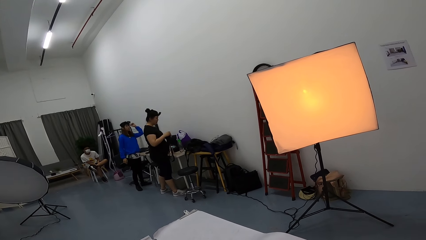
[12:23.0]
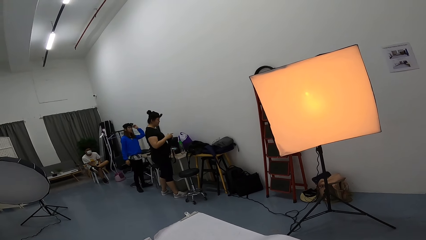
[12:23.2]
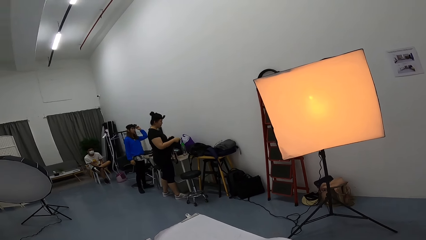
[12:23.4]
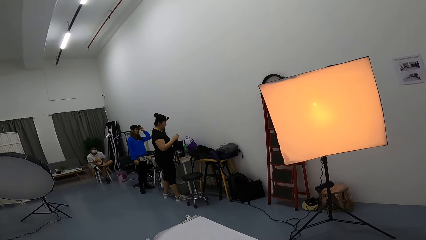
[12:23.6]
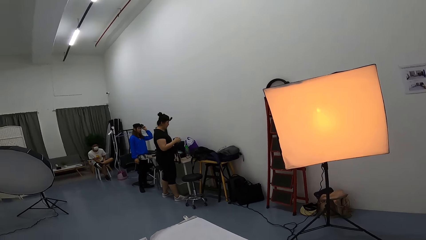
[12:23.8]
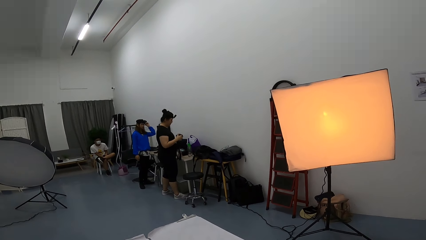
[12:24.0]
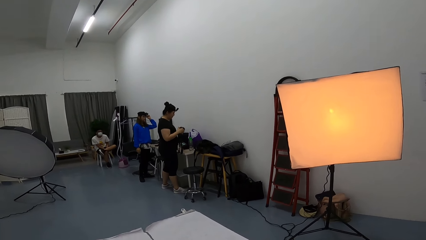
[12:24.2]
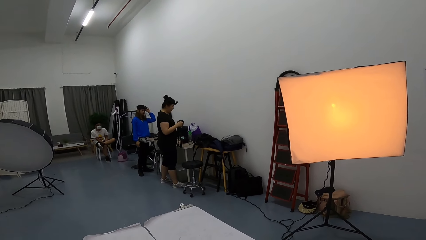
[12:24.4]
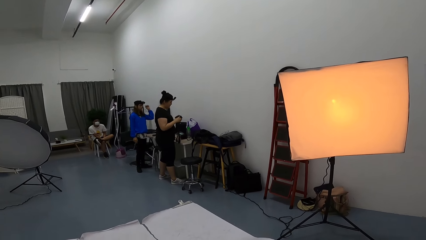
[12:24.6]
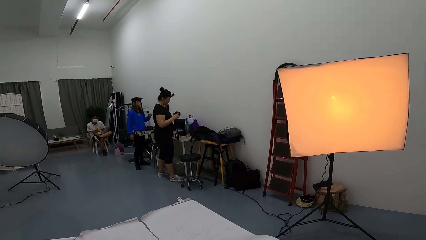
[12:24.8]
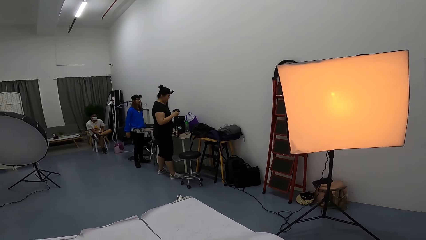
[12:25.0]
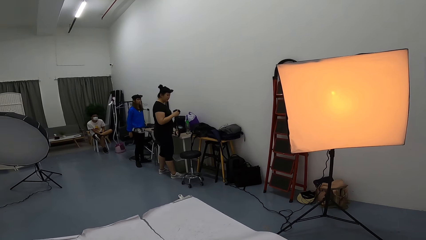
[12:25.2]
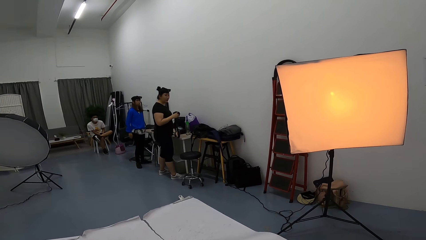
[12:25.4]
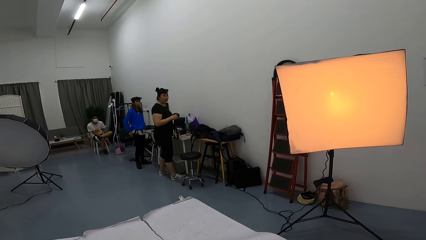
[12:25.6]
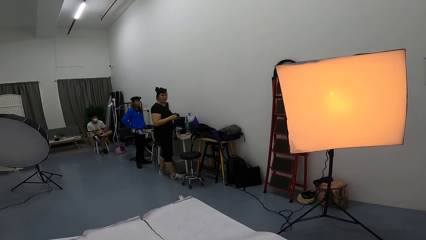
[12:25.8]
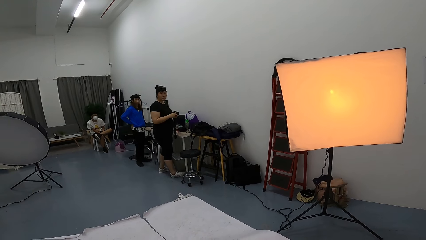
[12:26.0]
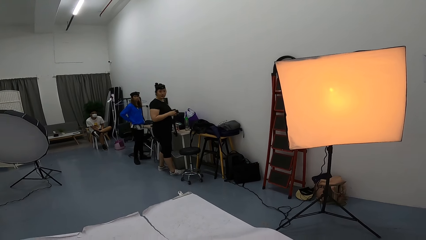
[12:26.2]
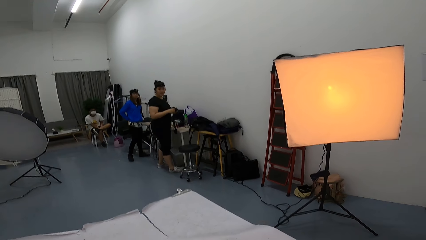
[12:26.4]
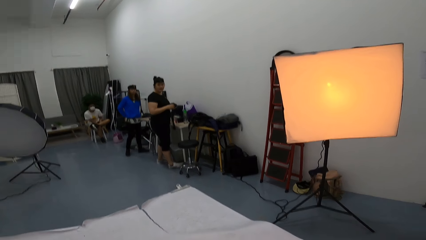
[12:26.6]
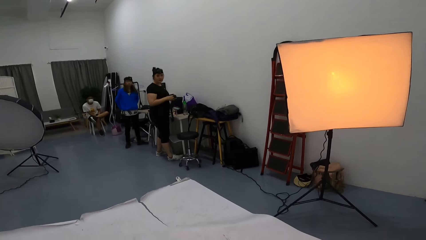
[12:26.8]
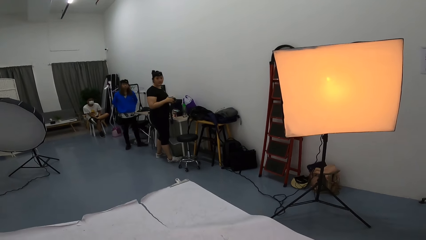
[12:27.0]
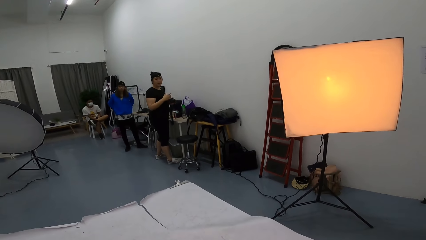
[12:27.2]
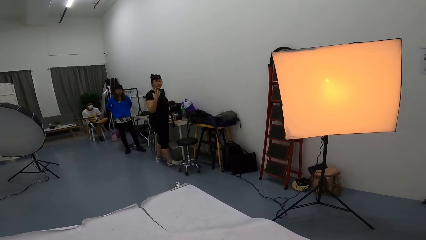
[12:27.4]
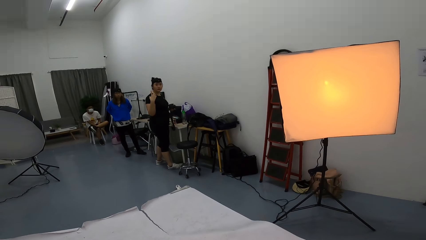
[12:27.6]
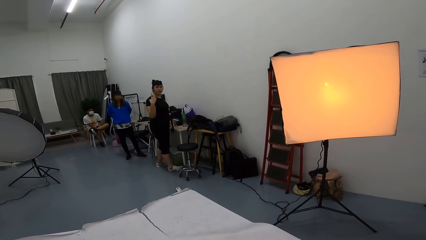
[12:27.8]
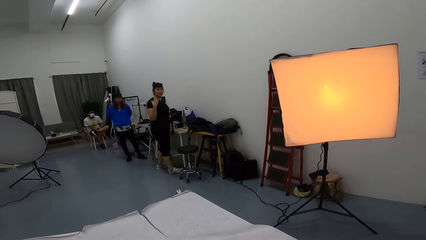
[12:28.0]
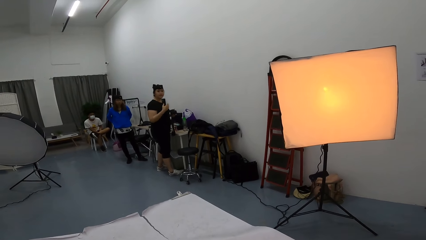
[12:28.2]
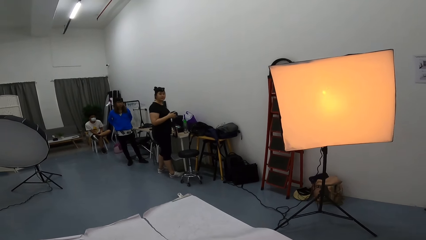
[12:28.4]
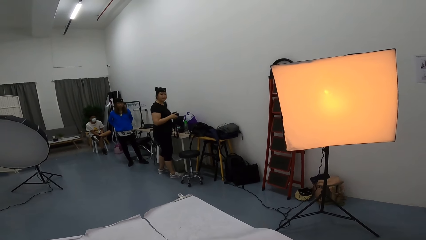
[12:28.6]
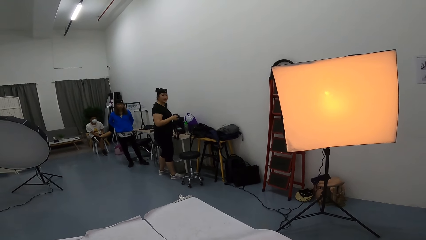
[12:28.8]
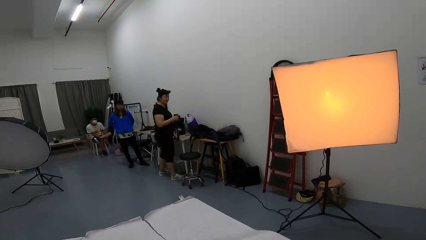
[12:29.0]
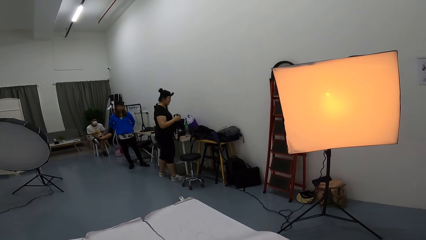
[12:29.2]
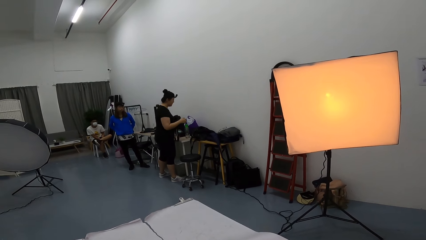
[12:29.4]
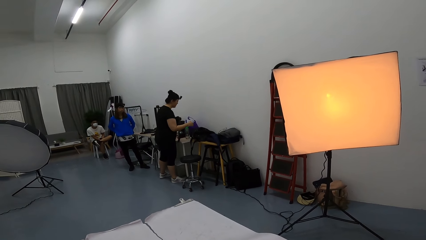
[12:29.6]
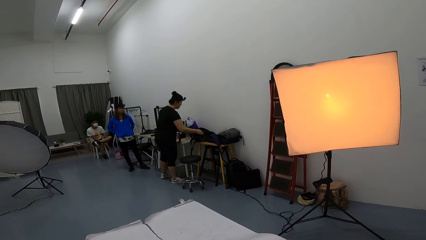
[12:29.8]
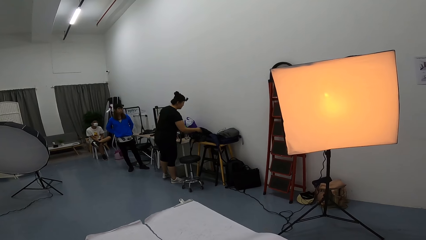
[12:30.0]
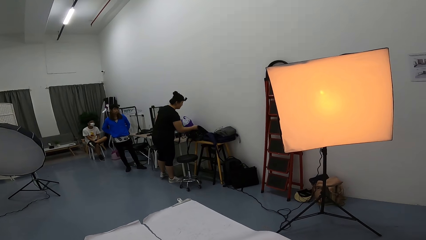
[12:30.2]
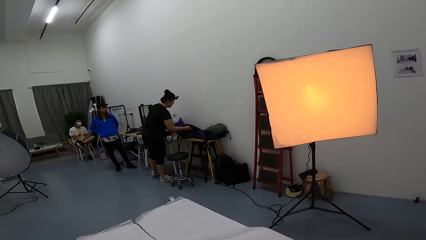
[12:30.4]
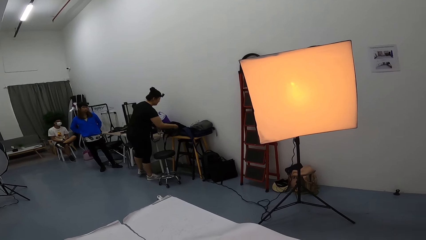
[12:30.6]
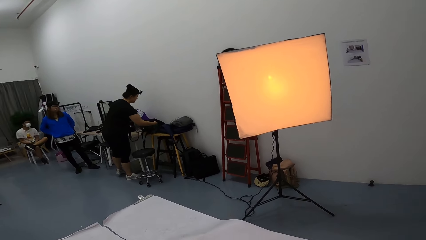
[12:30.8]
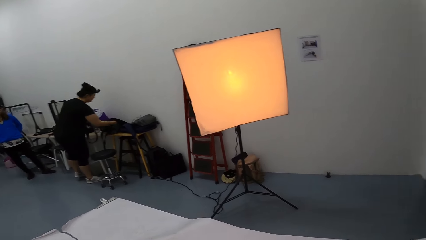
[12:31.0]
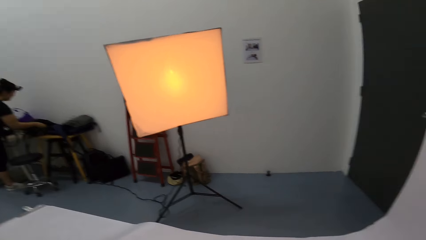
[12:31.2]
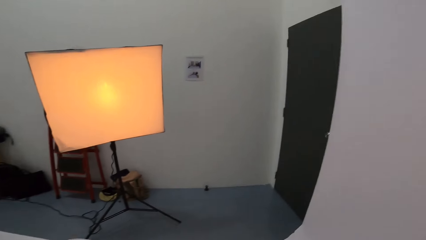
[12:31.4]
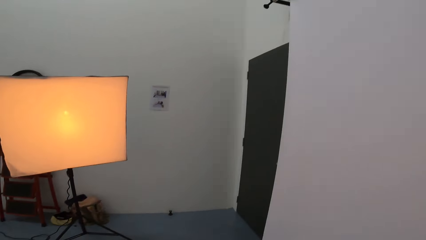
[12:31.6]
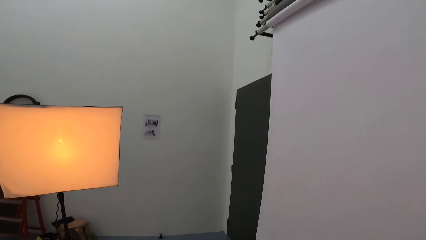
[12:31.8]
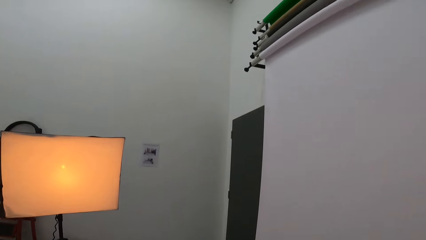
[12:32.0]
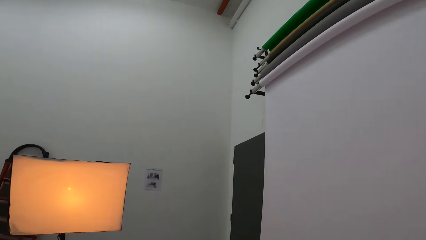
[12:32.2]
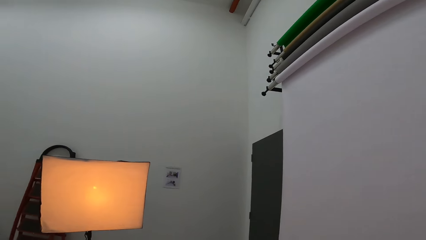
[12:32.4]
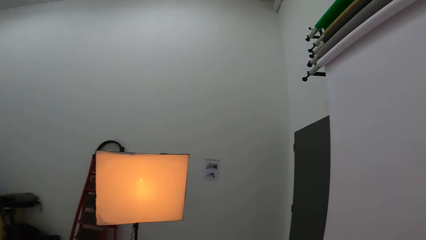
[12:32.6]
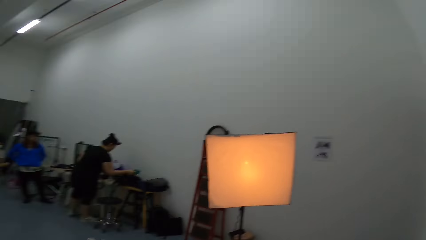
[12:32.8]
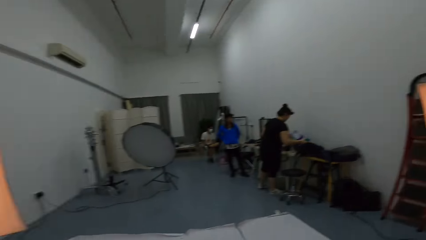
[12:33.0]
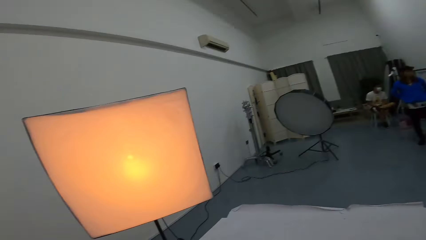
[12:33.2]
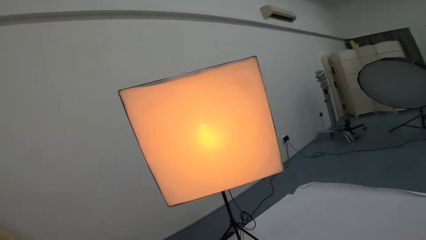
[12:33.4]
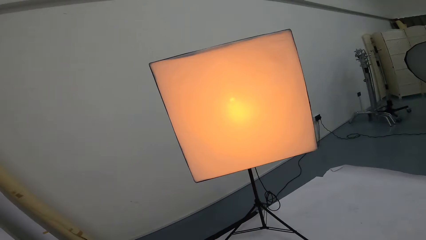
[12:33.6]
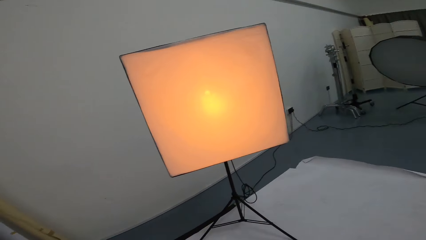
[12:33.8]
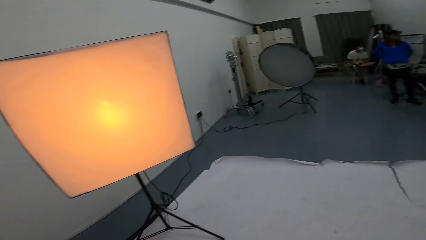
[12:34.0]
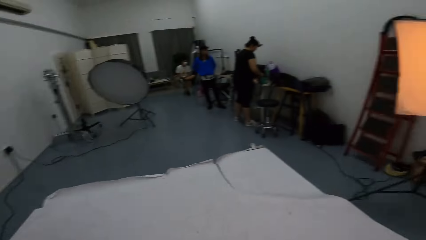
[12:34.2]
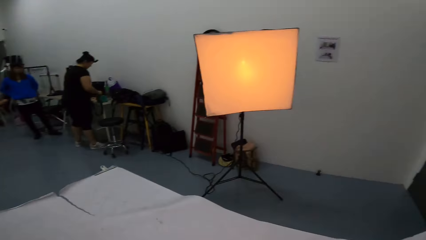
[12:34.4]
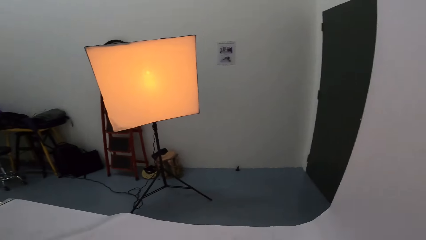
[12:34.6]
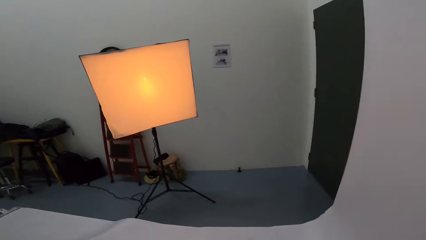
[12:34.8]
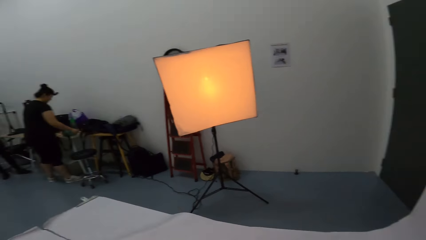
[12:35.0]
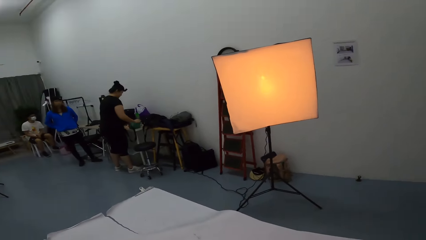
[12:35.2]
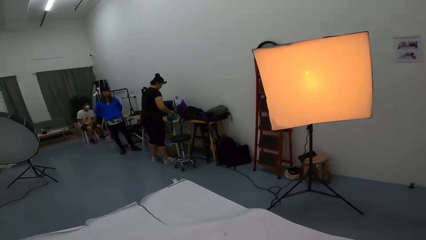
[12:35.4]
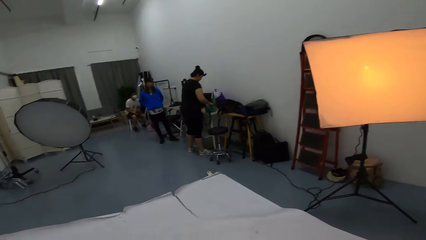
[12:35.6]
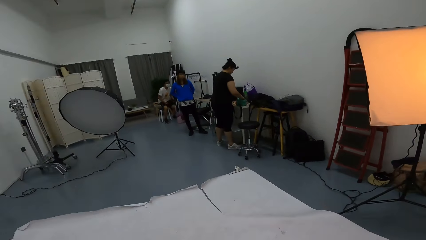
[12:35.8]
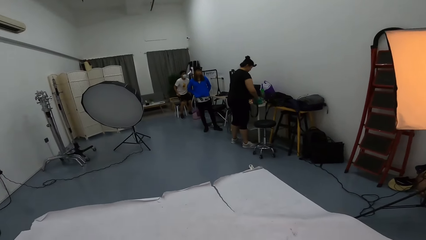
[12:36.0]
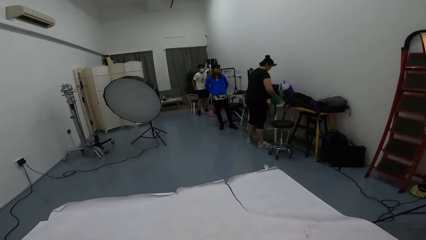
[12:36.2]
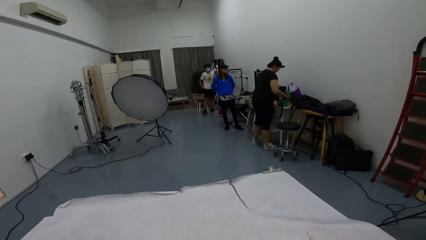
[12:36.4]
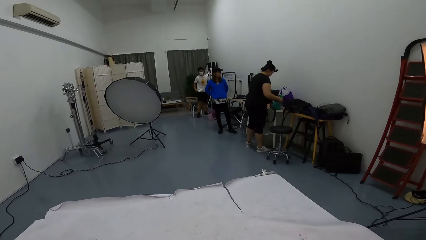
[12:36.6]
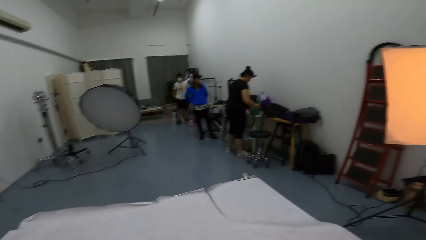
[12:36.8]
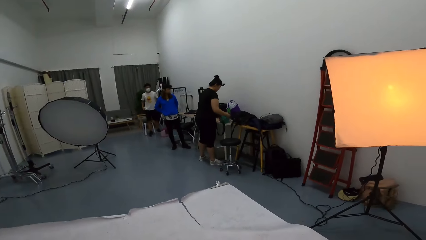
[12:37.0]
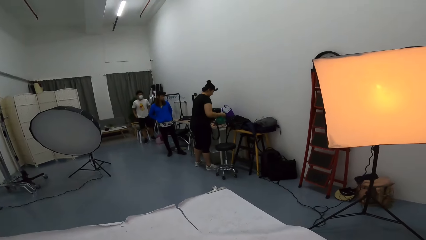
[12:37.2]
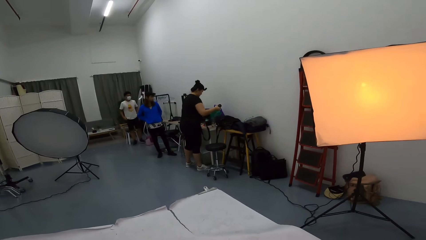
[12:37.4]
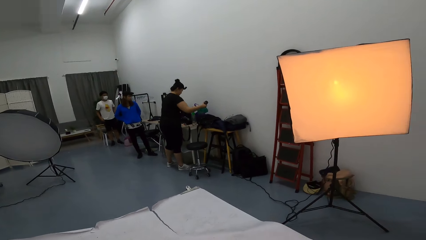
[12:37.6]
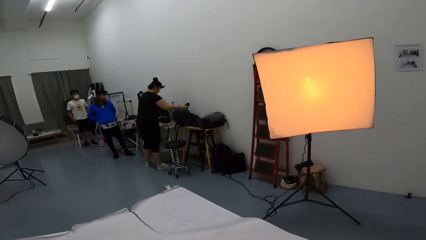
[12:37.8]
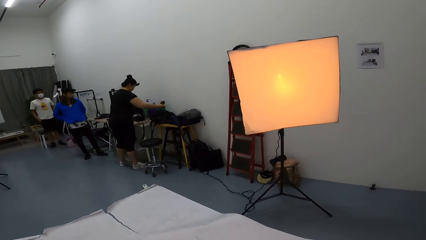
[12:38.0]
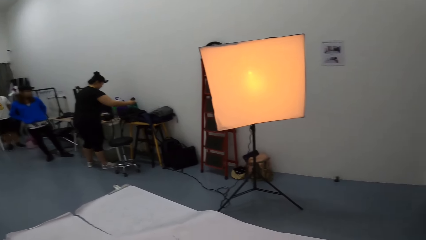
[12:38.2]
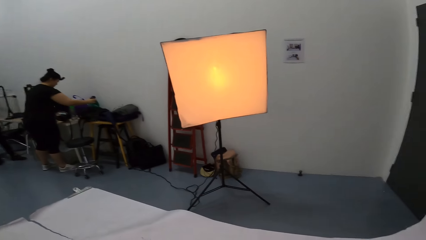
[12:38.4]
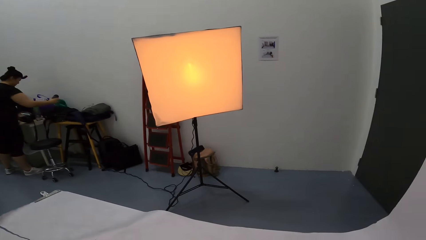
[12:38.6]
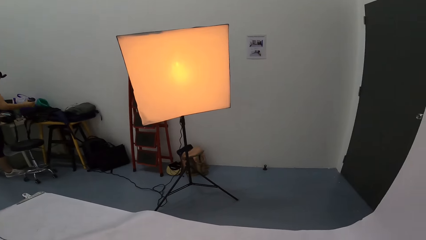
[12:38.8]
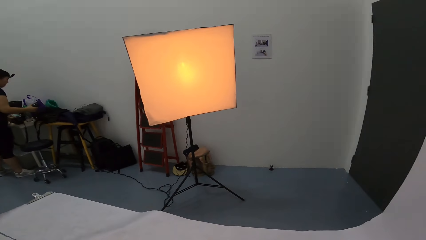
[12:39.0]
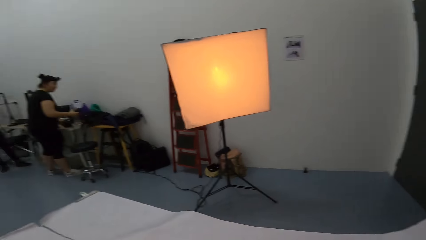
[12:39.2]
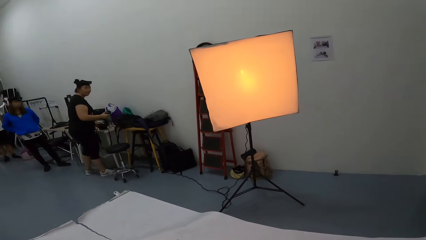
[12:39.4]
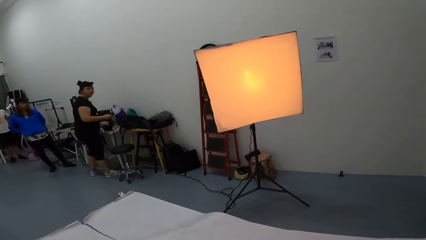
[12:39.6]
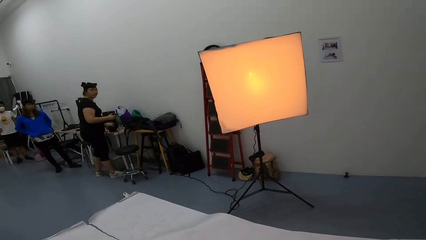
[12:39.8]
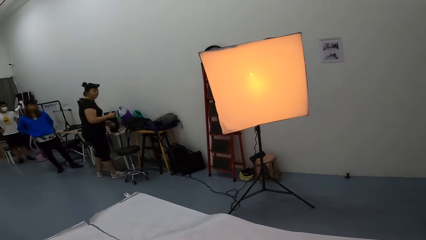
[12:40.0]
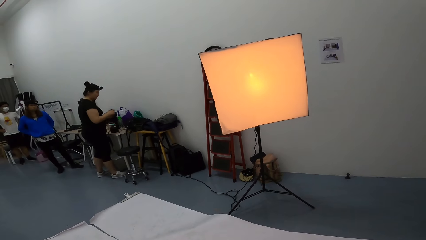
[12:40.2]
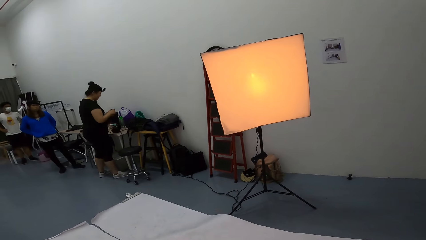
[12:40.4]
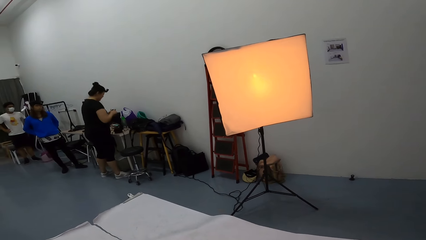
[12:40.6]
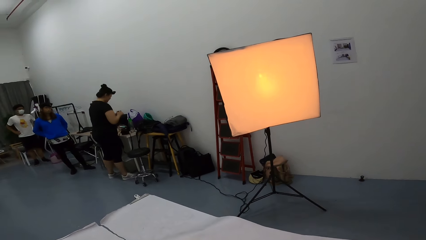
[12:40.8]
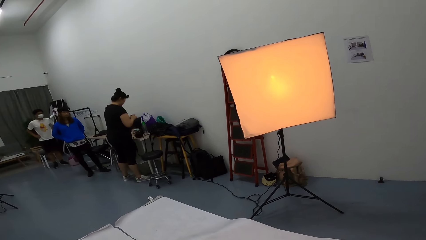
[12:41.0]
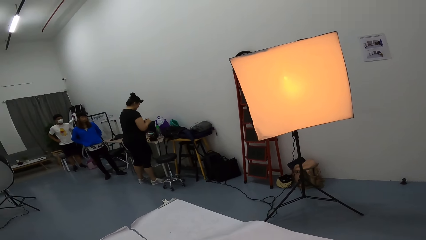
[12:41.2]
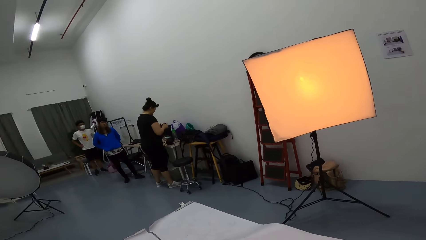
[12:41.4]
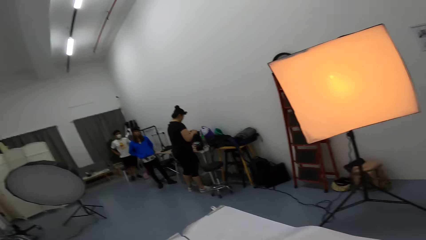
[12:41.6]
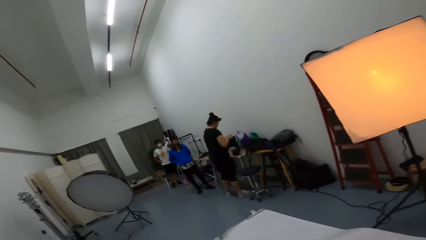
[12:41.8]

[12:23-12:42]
A lady holds the camera in the hand. The lady dialogues with the camera wearer. The camera wearer looks around. They talk to the lady.
